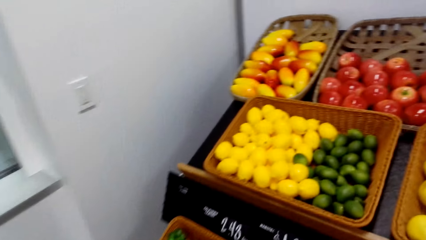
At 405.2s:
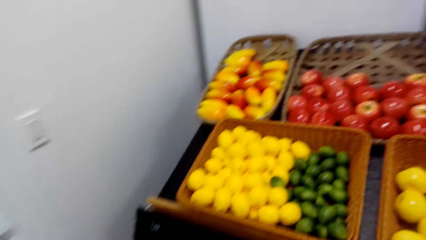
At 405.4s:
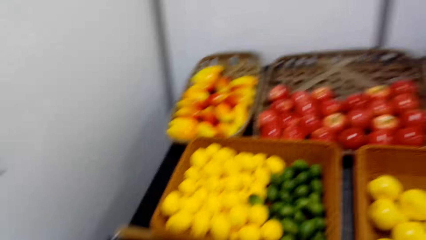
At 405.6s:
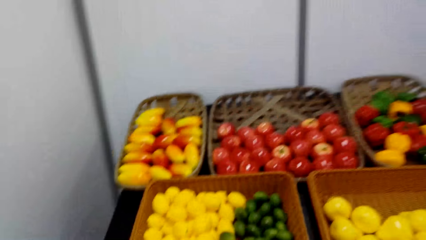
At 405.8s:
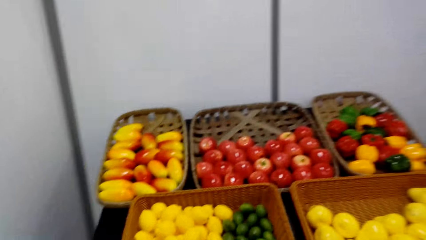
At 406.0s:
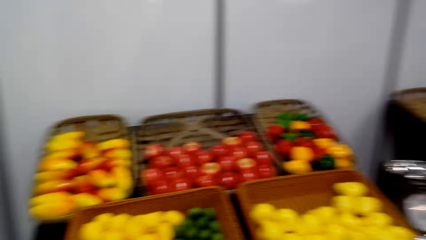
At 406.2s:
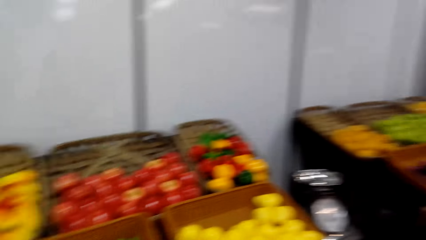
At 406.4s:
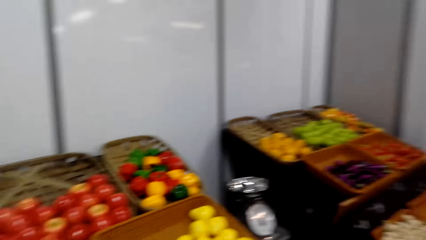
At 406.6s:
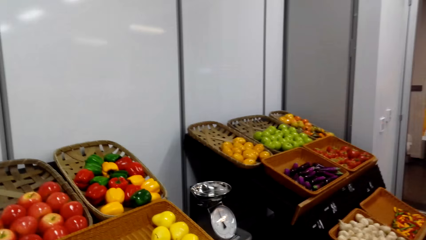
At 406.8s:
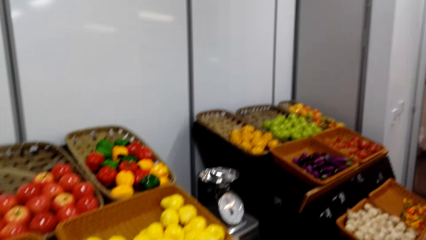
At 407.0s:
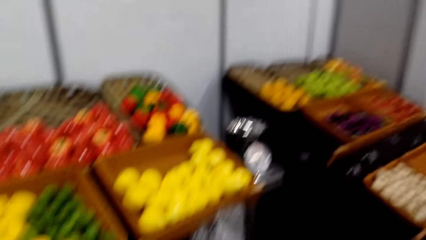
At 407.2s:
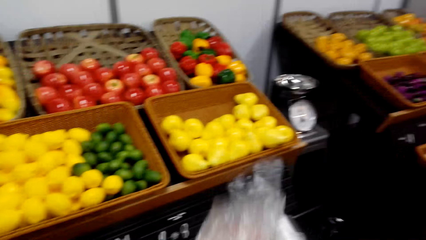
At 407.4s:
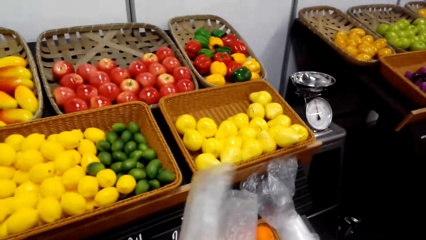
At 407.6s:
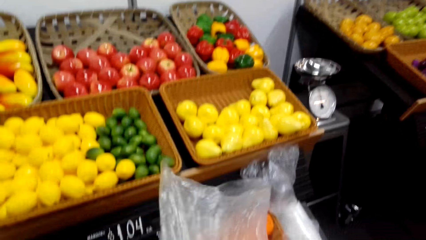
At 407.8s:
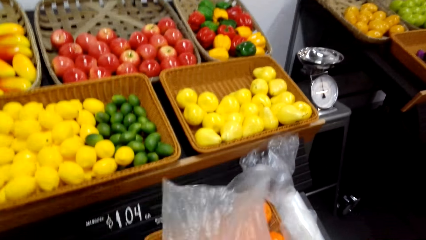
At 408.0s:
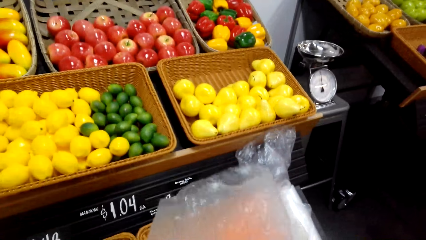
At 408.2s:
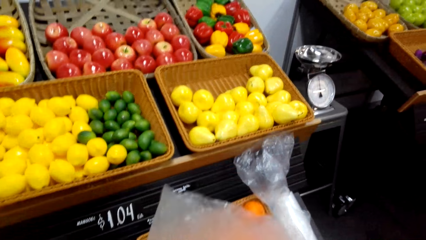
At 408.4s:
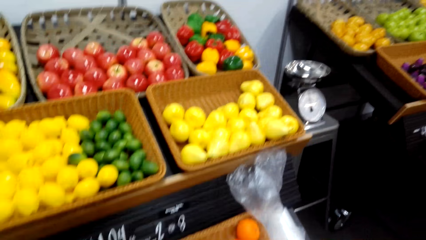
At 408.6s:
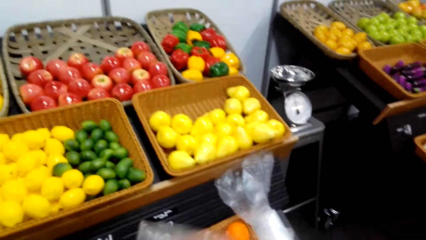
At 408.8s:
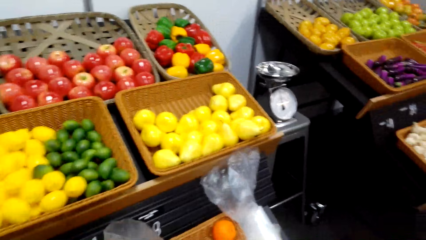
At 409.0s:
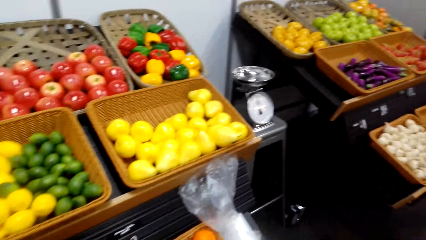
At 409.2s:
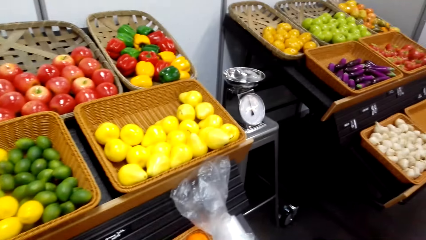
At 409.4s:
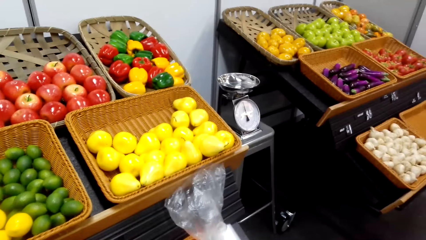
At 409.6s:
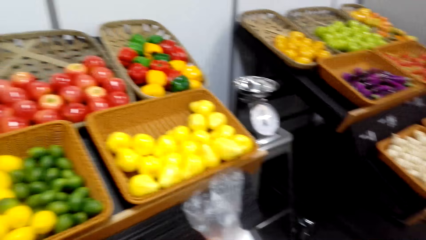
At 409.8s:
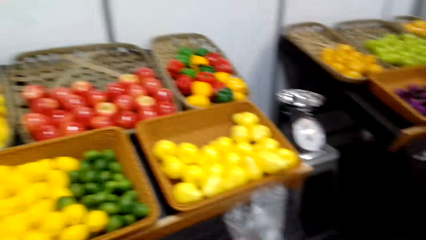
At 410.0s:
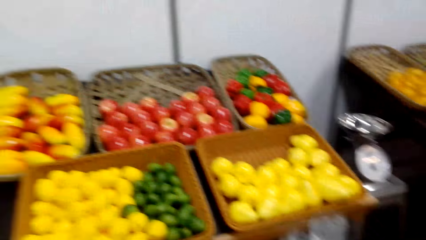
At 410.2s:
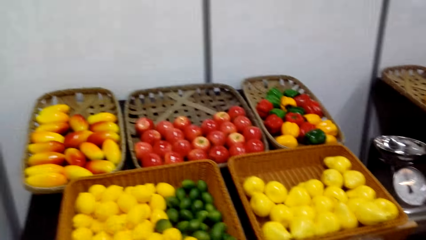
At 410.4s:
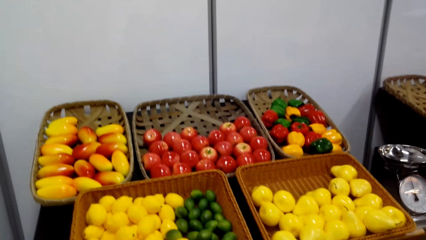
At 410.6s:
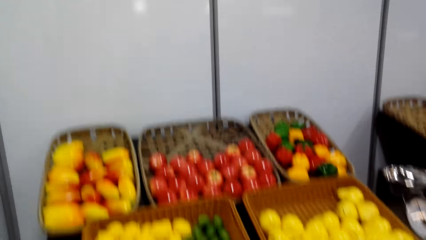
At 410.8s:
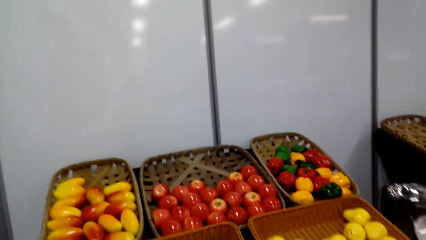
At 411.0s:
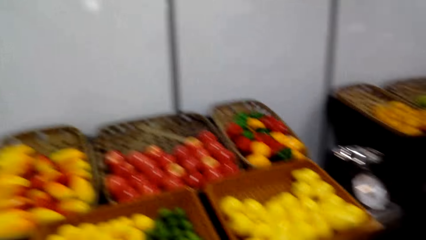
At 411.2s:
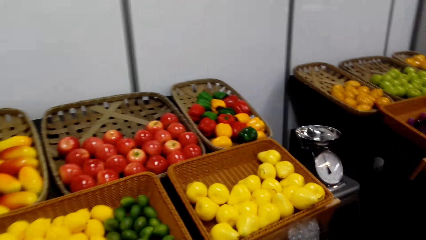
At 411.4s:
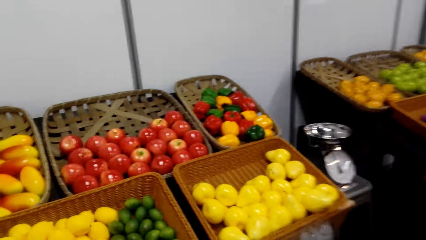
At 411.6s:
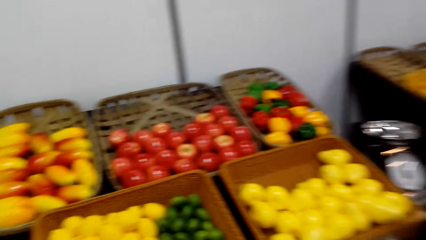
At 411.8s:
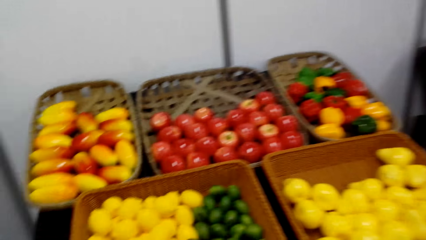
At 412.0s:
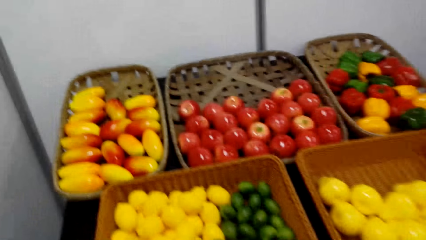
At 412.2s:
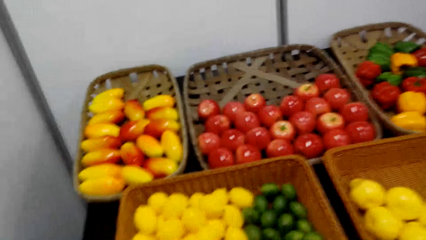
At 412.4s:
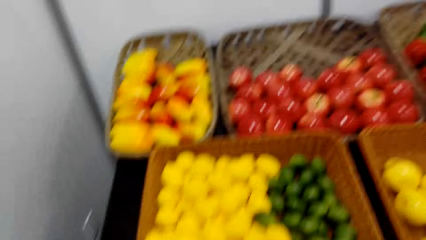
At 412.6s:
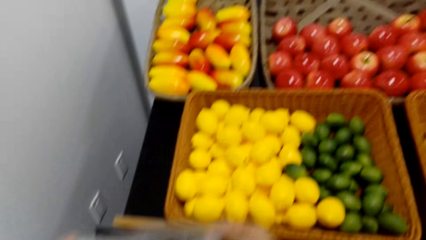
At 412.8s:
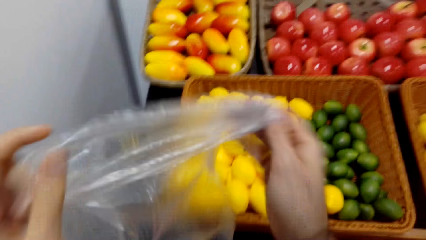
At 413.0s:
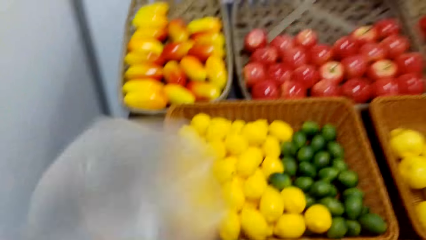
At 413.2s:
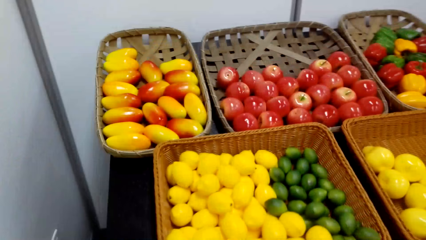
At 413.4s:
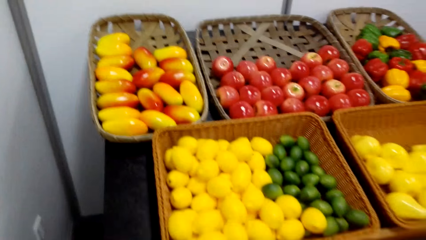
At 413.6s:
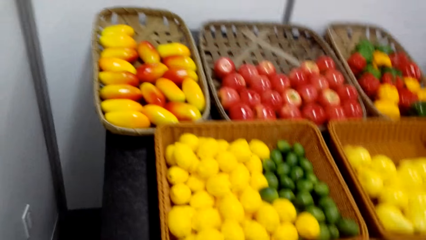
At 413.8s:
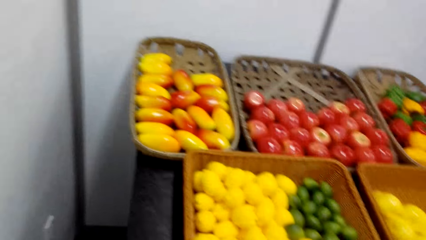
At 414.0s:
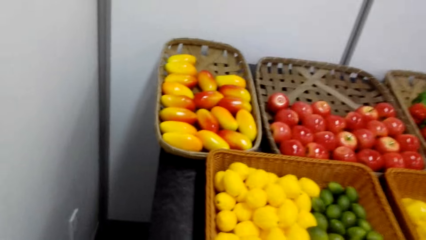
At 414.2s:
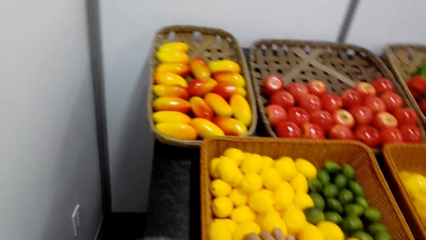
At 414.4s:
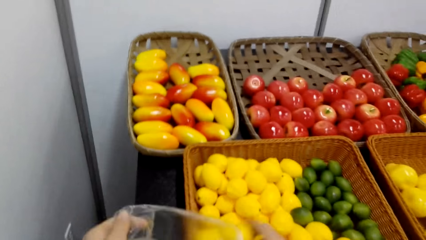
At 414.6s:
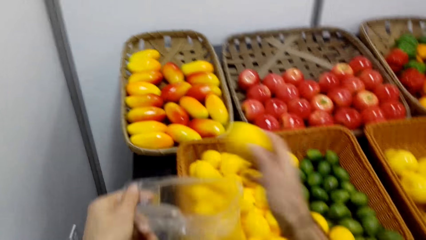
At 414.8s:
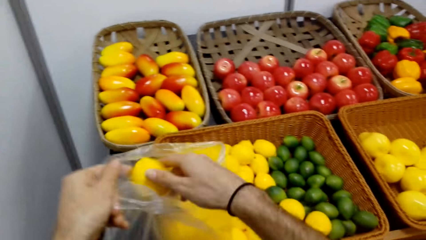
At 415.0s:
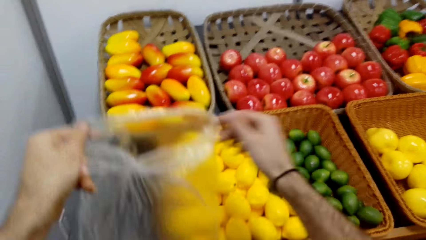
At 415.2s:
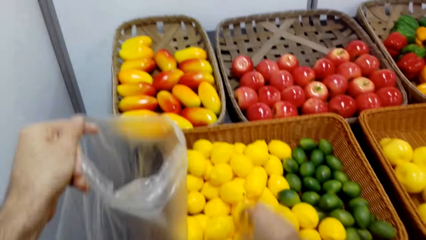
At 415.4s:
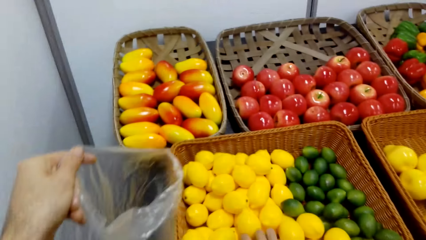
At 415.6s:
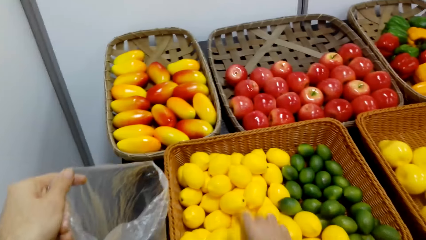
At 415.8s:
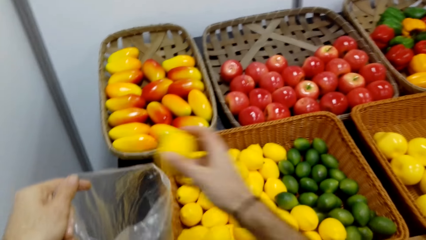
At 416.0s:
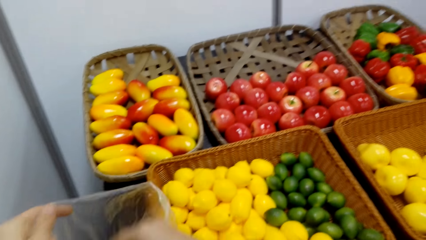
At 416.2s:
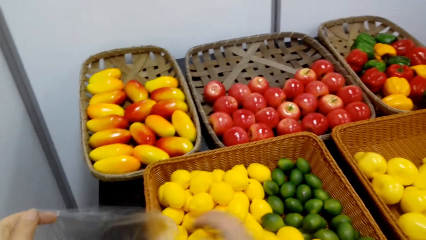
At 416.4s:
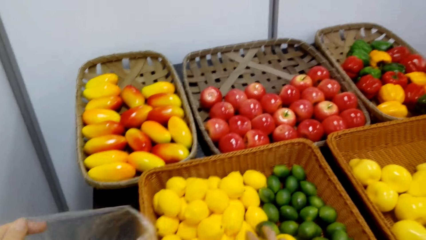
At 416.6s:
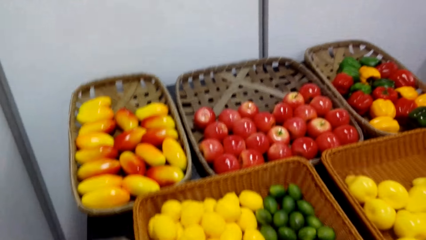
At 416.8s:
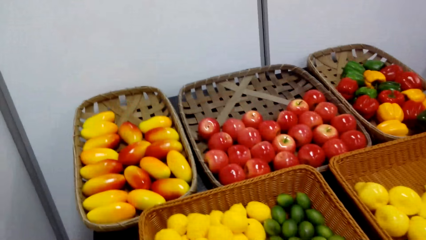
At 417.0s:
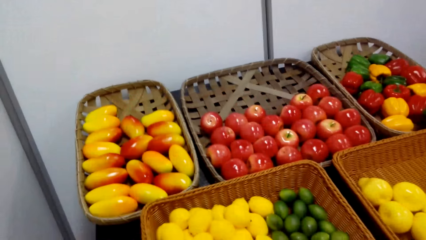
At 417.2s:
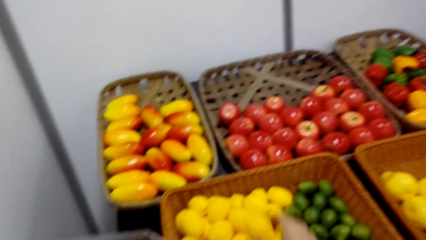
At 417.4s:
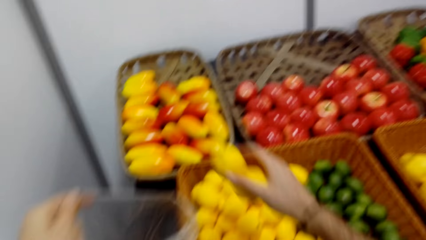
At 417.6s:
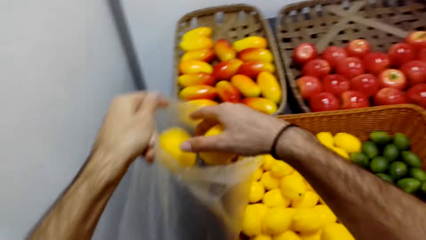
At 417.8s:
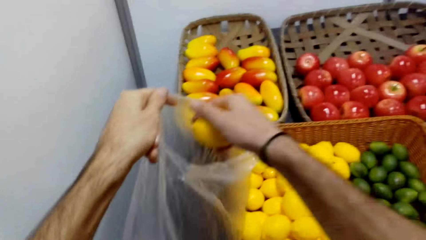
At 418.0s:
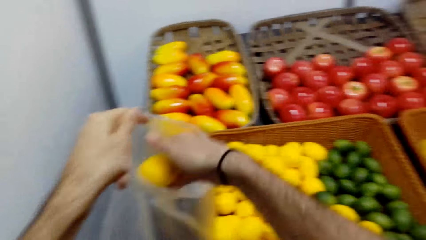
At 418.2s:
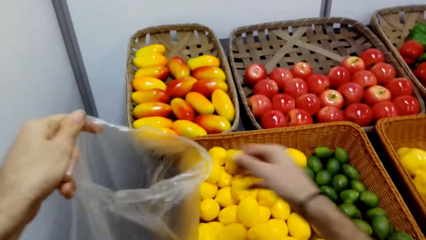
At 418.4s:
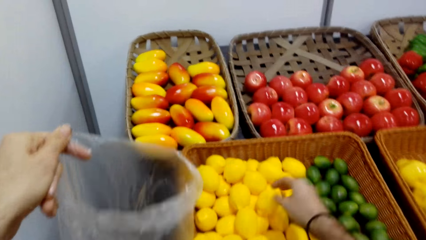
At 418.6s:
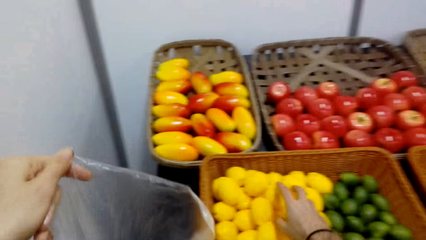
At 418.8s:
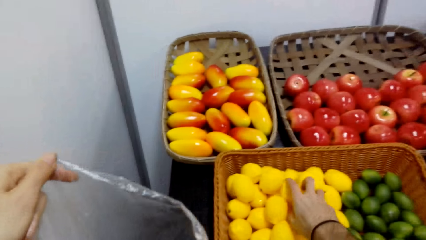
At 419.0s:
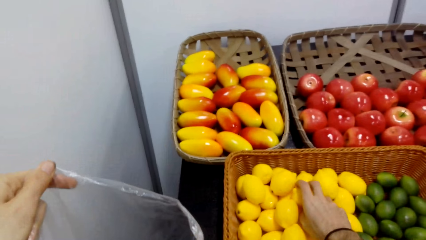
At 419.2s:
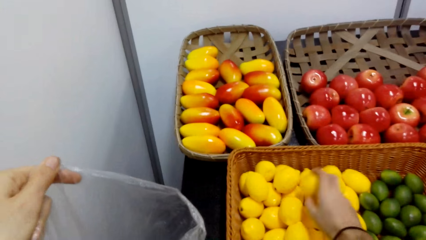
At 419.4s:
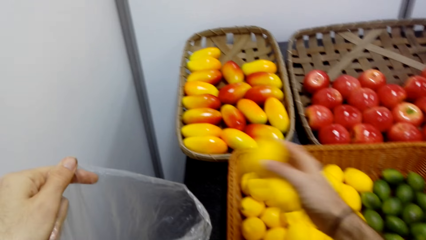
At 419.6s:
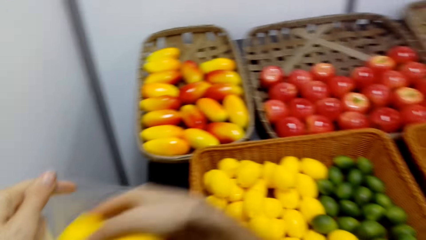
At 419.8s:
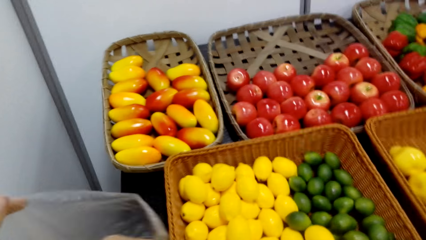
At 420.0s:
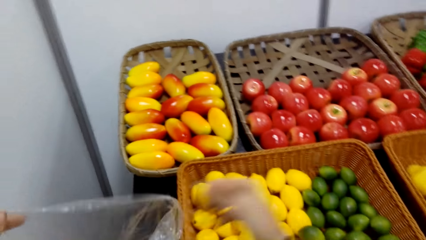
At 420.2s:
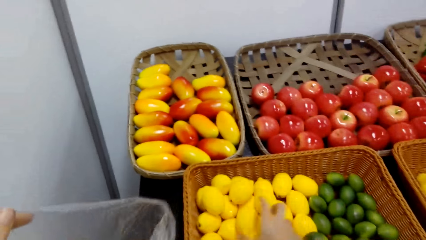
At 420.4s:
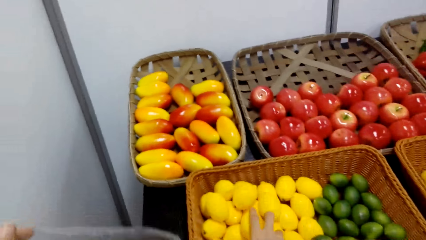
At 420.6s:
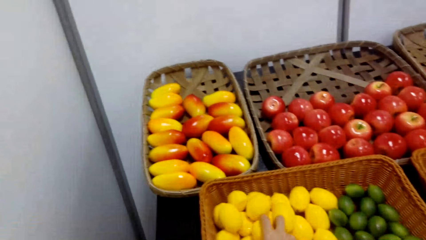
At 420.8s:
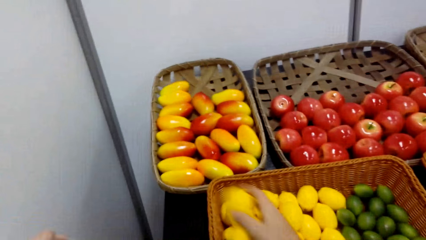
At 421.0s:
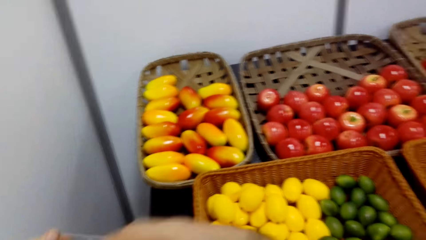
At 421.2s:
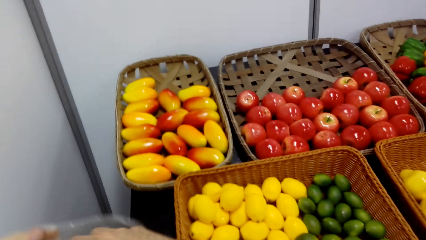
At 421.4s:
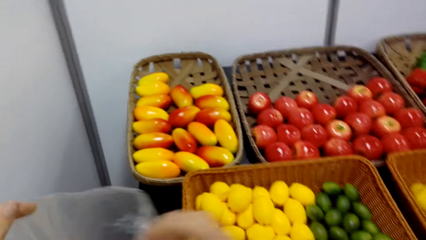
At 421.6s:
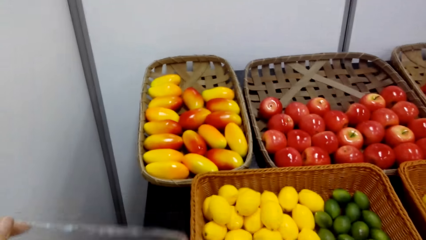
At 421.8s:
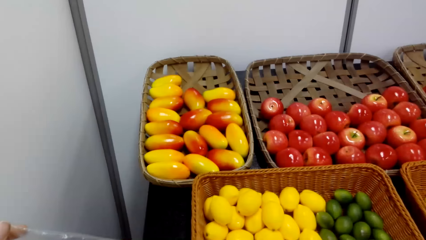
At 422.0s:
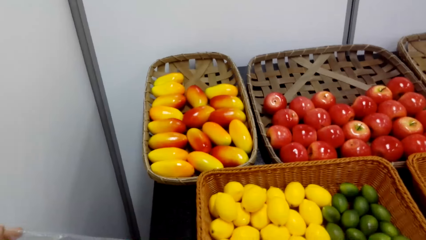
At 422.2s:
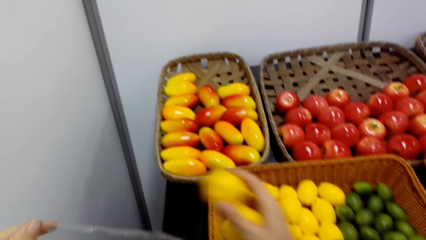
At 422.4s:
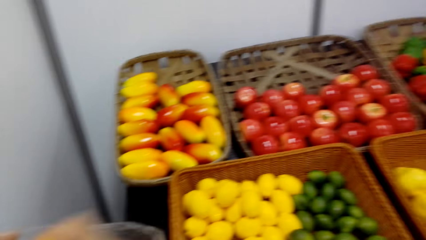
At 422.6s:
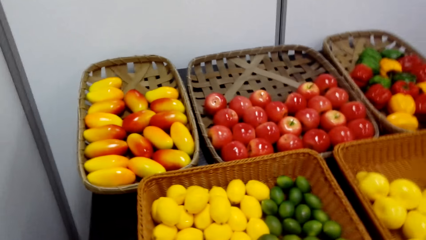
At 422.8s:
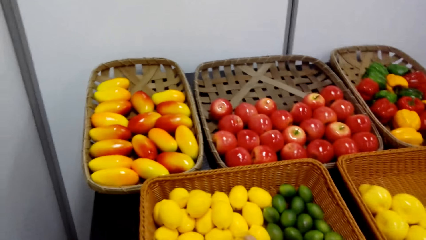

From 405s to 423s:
The camera wearer picks a lemon. They put the lemon in the plastic paper. They pick lemons from the tray. They put the lemon in the plastic paper. They pick lemons. They put the lemons in the plastic paper. They pick lemons. They put the lemons in the plastic paper. They pick lemons. They put the lemons in the plastic paper. They pick lemons.
